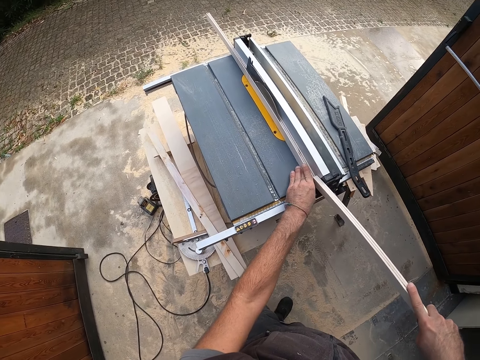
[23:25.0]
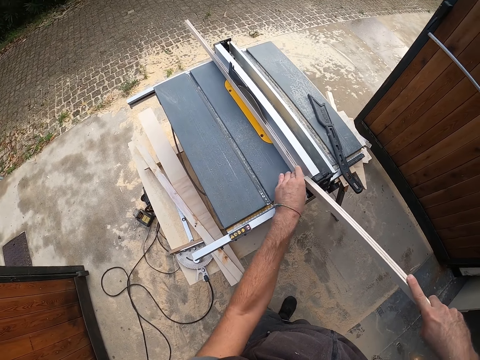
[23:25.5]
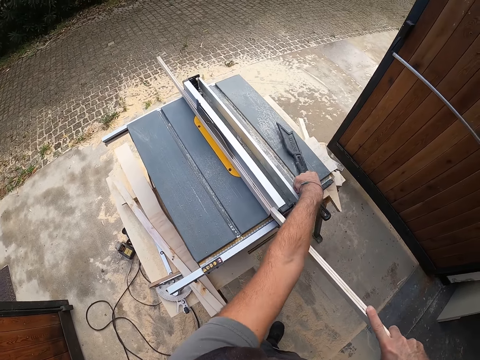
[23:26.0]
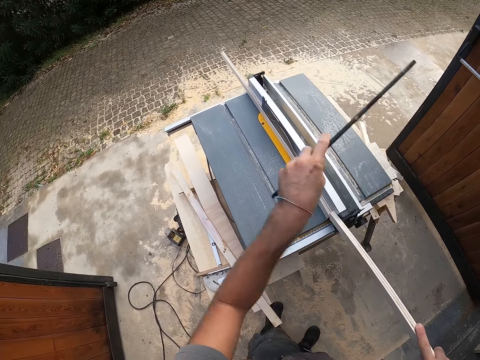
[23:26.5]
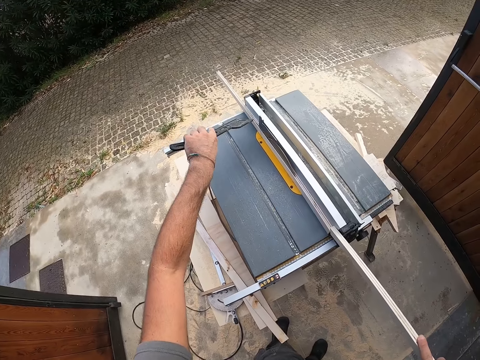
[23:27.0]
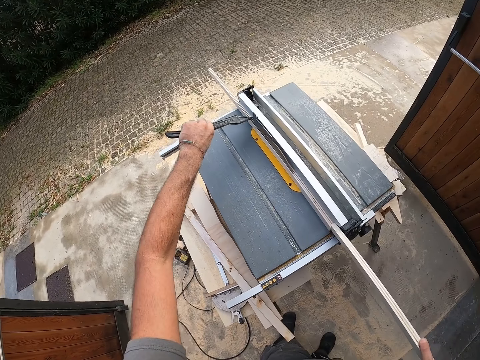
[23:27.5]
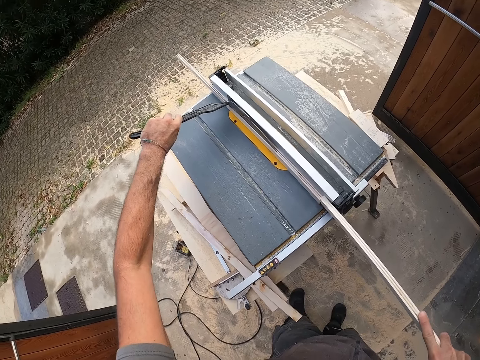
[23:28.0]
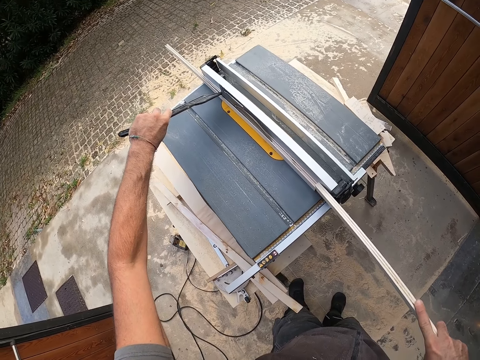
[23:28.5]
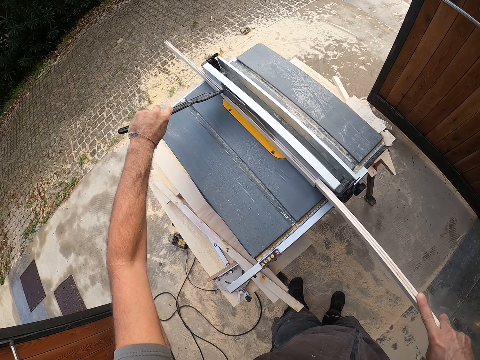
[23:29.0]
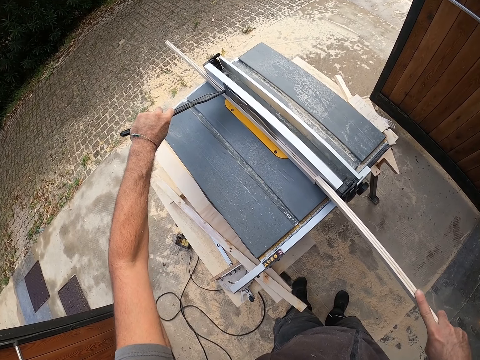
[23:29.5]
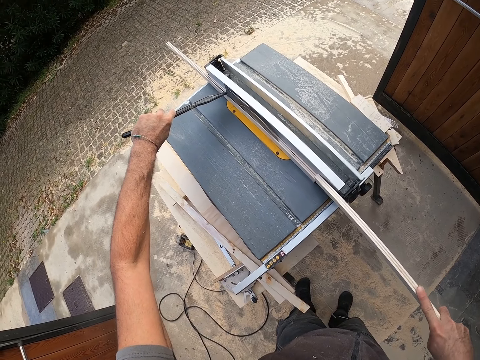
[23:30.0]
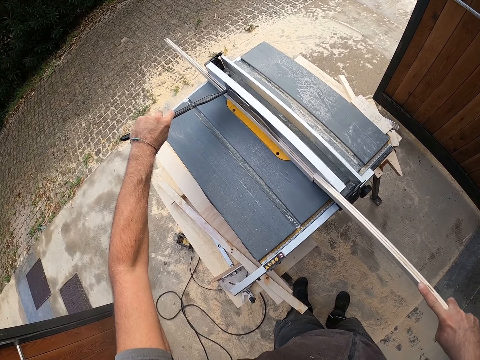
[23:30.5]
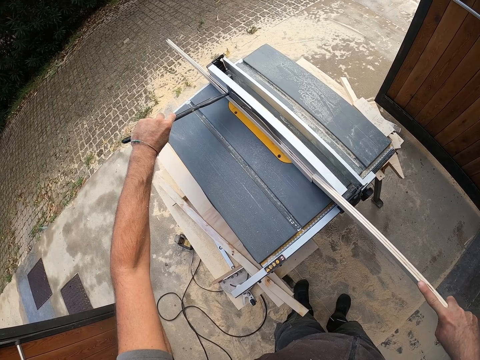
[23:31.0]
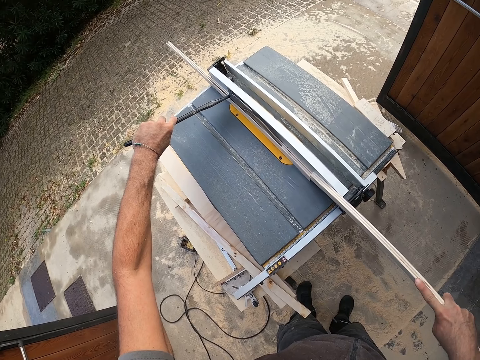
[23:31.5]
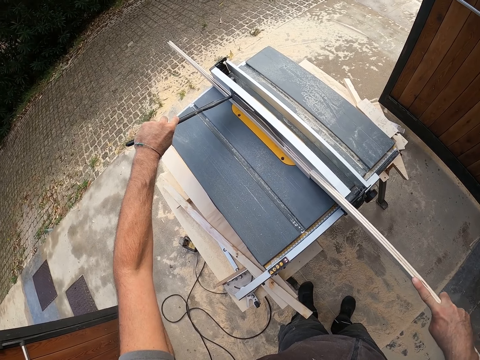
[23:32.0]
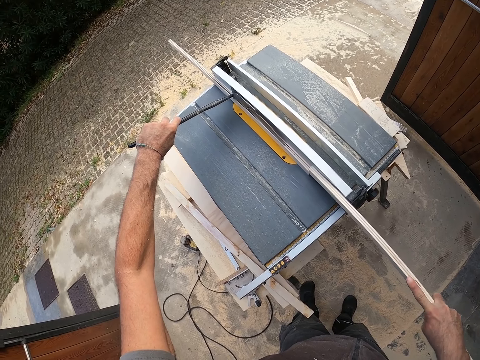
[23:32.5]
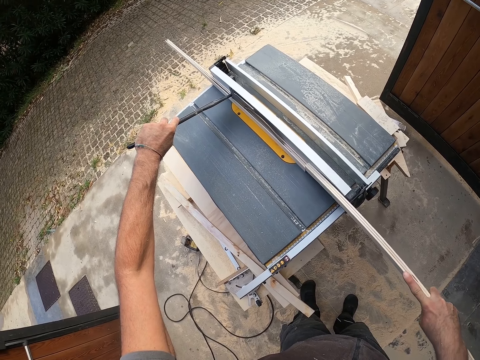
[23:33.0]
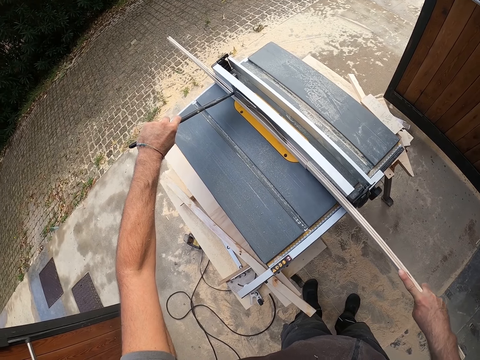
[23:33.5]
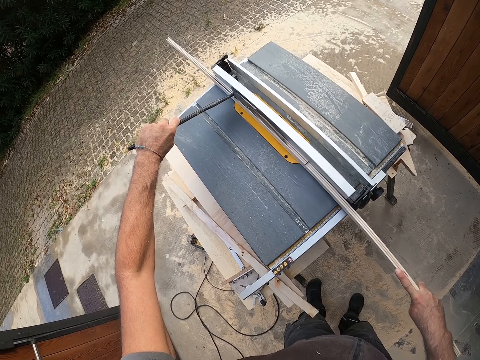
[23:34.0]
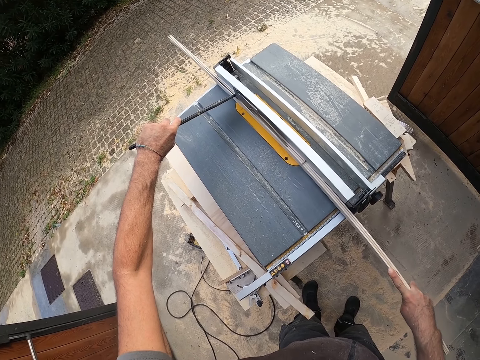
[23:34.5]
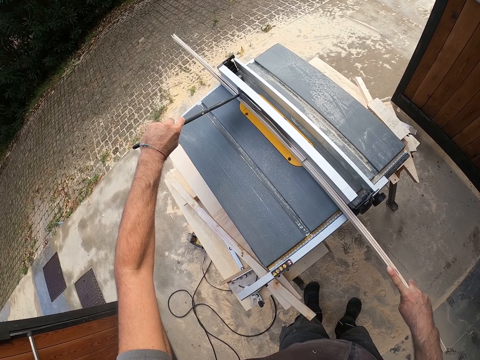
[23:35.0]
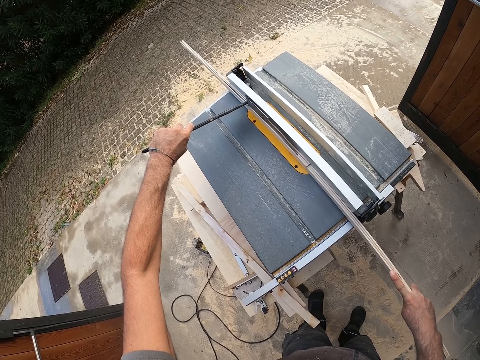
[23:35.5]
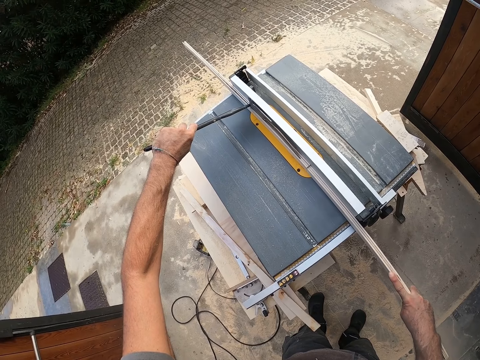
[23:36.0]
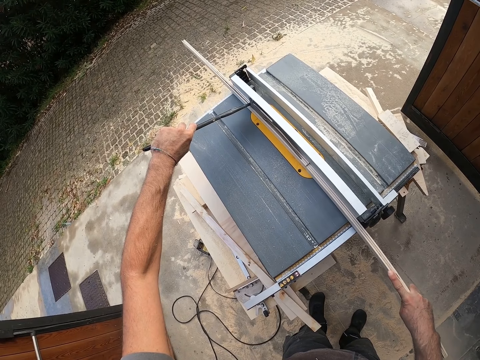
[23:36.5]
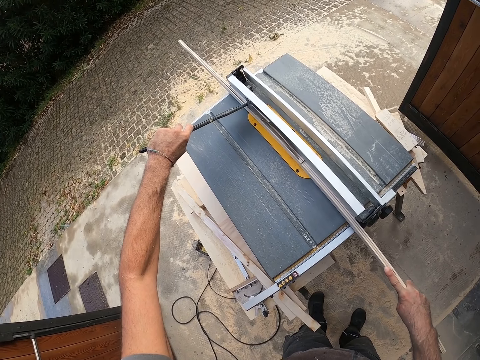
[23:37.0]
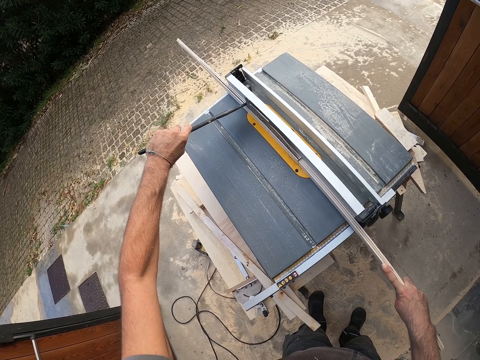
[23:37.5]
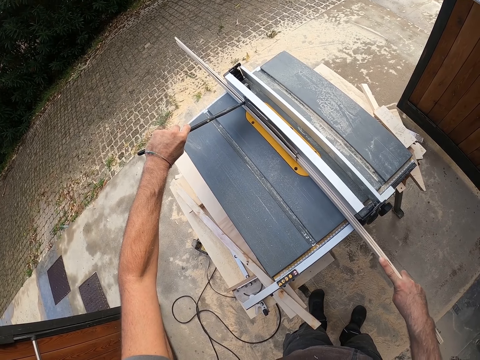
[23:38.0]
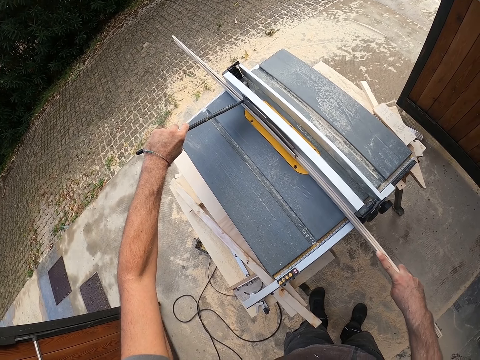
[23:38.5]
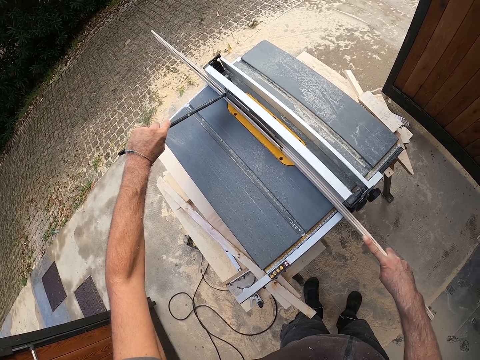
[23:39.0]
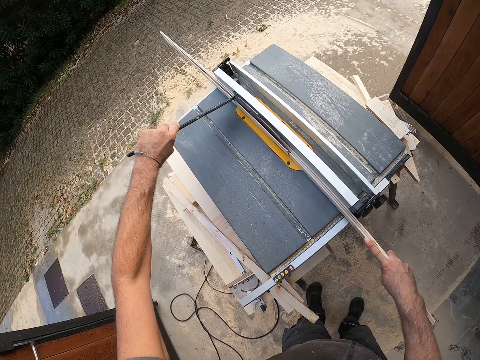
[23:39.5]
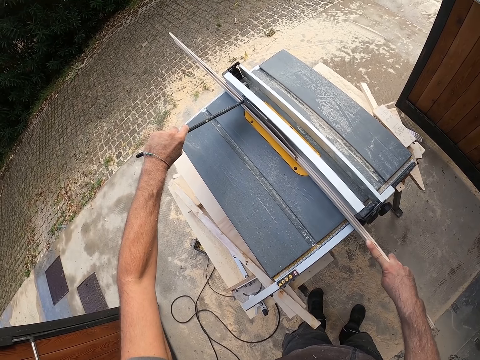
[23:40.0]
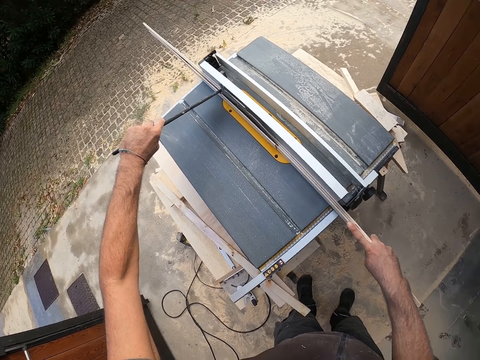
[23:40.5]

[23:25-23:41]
The camera wearer picks up a piece of metal from the table saw with his left hand. He holds the wood with the metal. He places the piece of metal on the blade of the wood slicing machine. He pushes the piece of wood in the slicing machine with the piece of wood in his right hand. He smoothens the wood. He pushes the piece of wood in his right hand into the slicing machine.

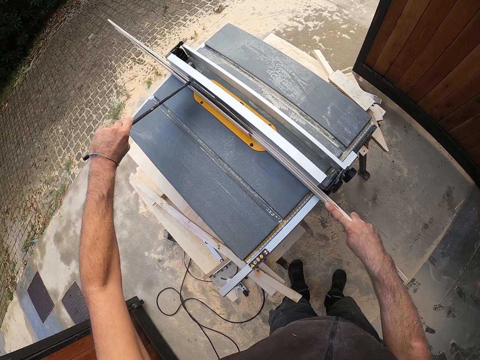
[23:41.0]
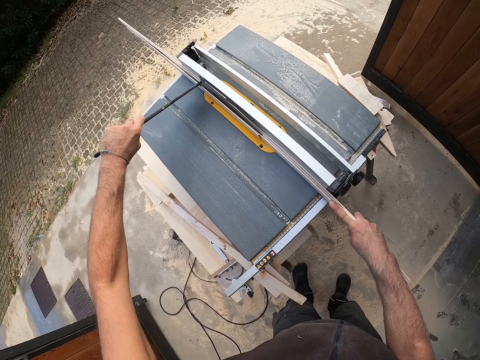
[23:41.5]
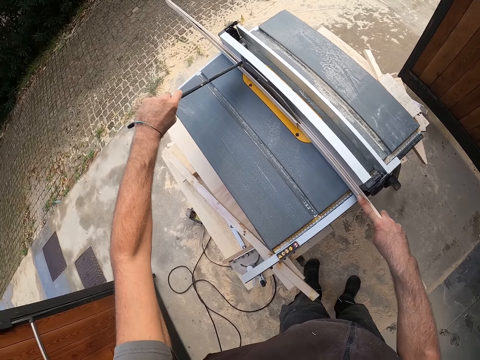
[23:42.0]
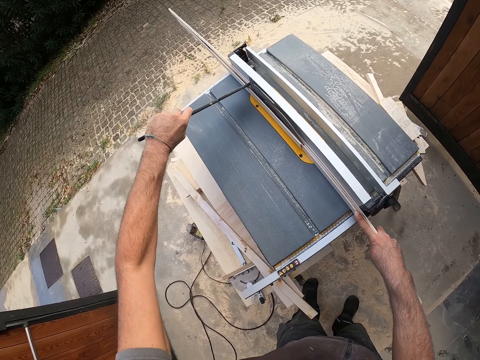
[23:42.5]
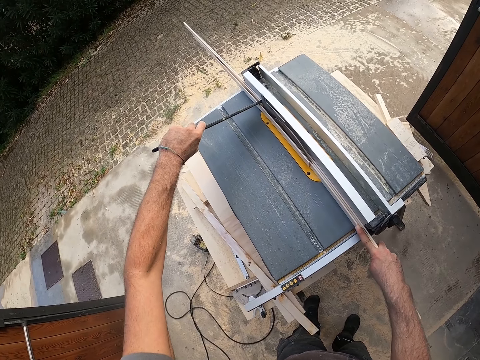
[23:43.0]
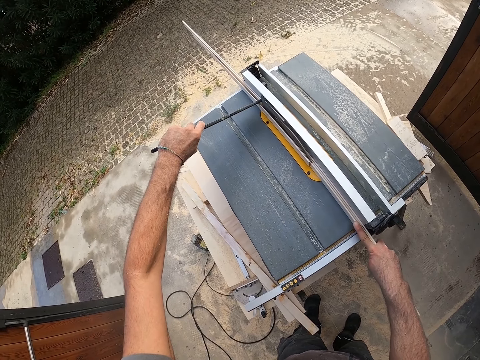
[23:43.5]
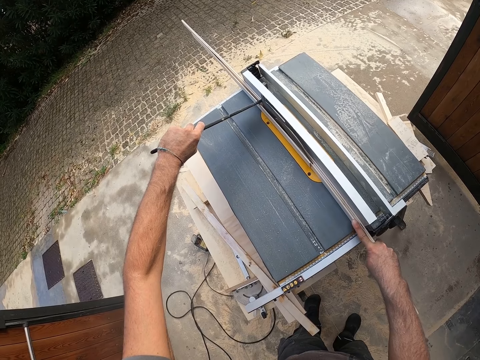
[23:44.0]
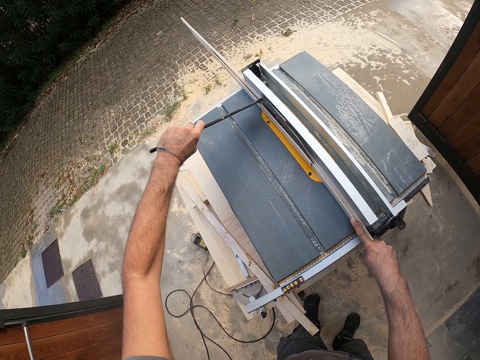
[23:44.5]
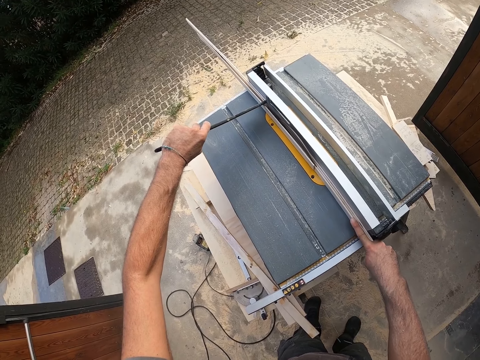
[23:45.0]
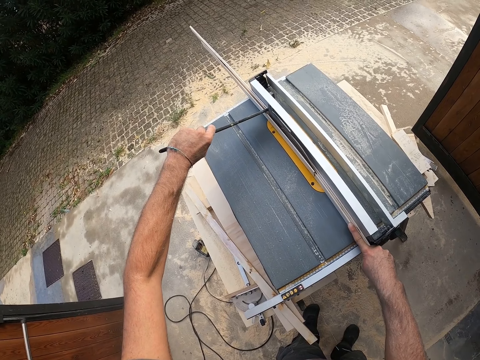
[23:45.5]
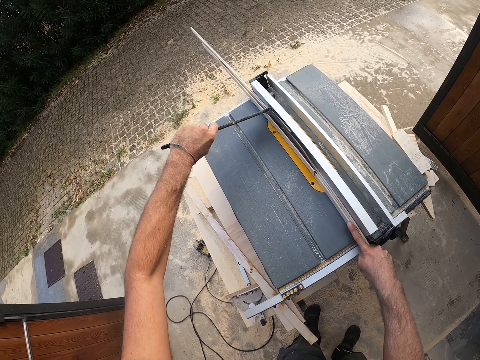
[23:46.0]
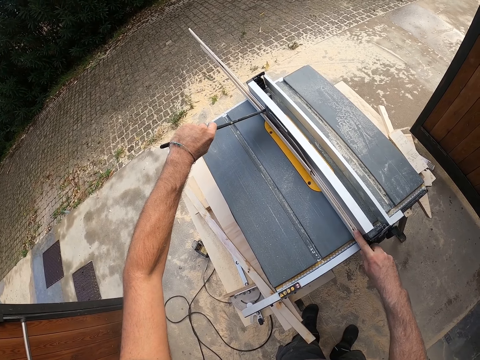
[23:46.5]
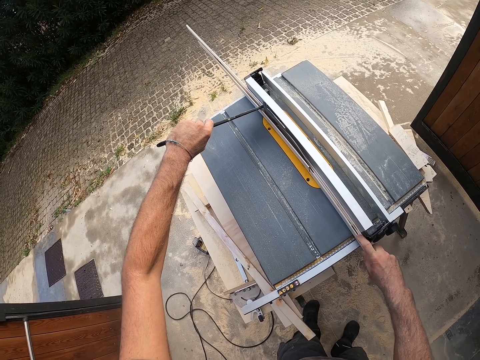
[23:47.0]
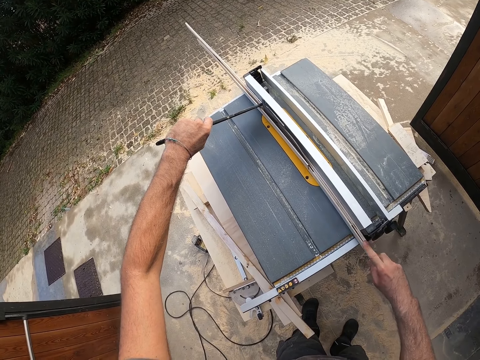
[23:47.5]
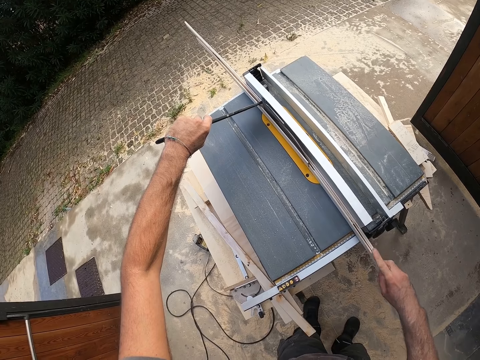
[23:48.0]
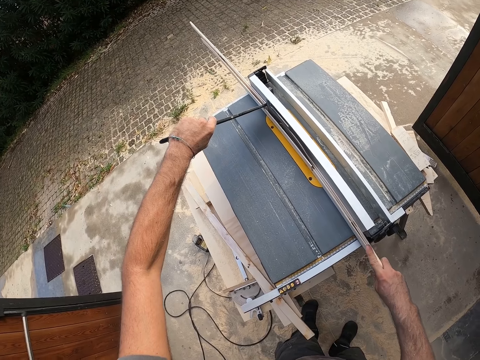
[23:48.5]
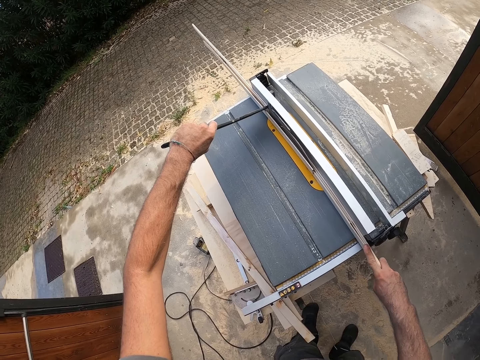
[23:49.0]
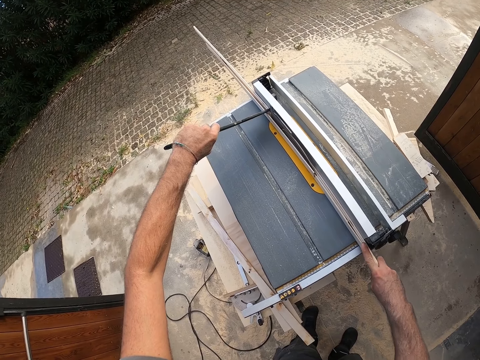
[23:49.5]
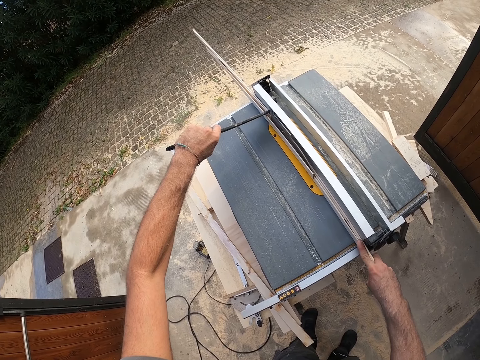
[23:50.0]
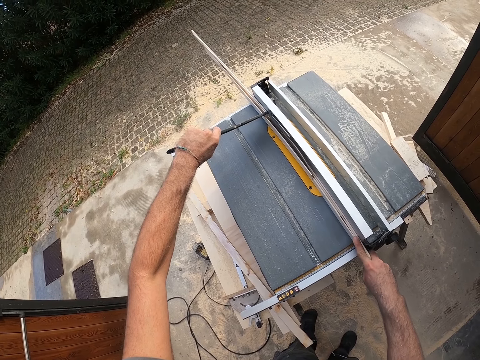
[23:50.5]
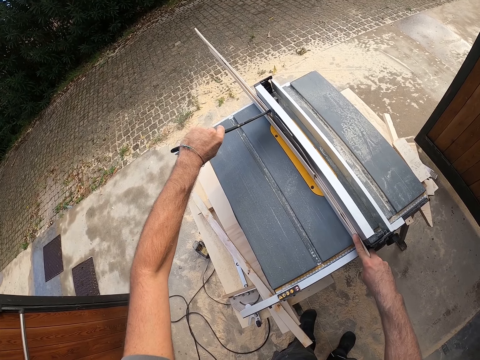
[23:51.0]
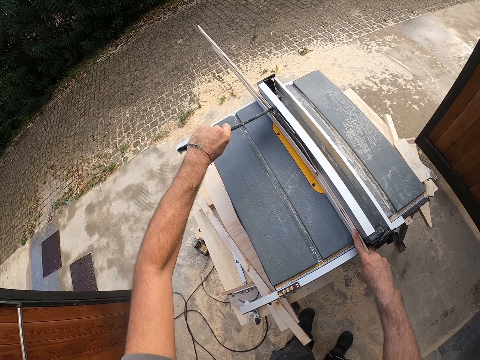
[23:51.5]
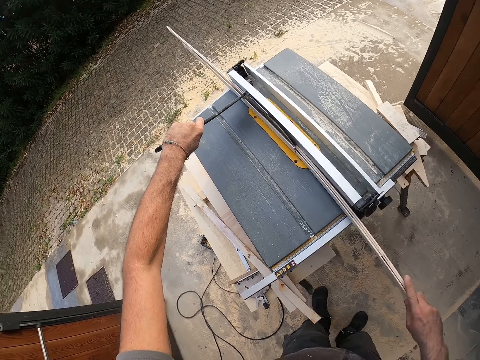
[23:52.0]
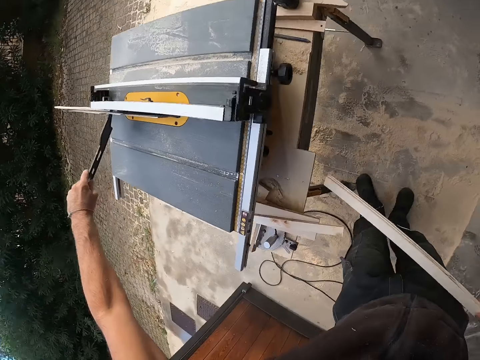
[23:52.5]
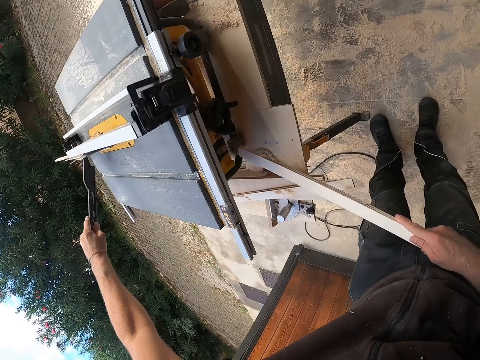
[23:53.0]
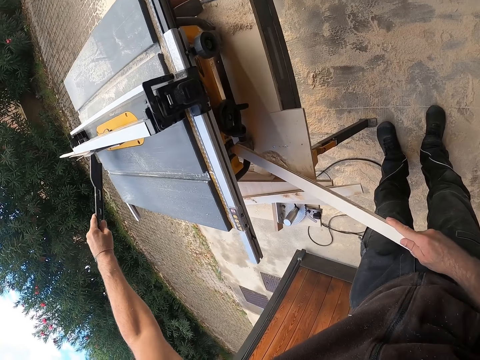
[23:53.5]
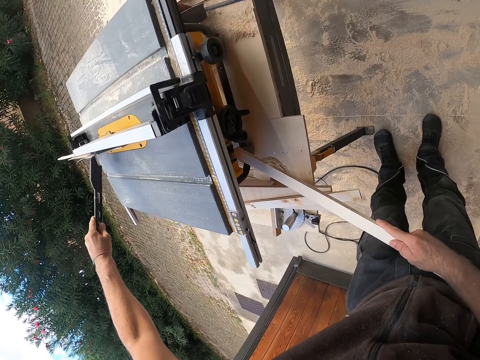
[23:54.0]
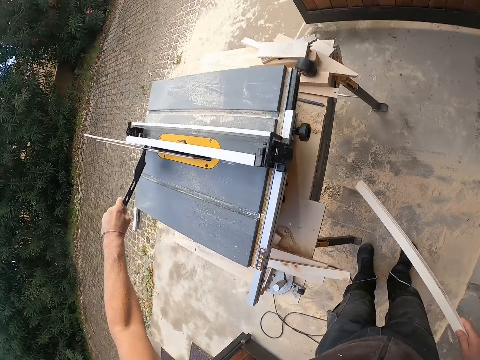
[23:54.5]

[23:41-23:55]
The camera wearer removes the piece of wood from the slicing machine with his right hand. He turns off the sanding machine.
